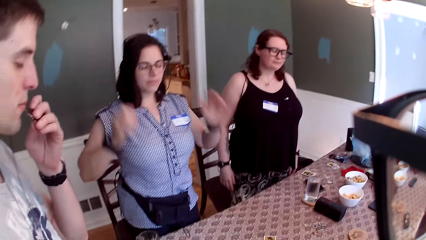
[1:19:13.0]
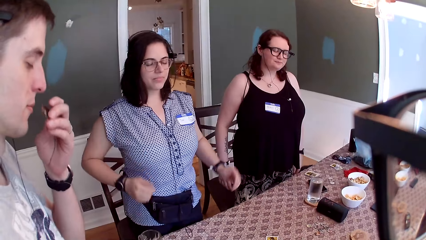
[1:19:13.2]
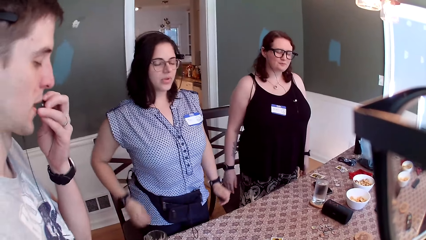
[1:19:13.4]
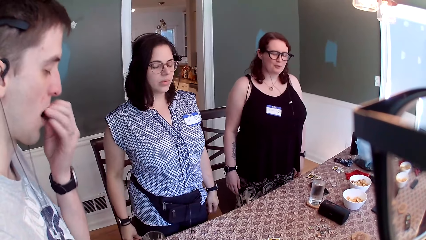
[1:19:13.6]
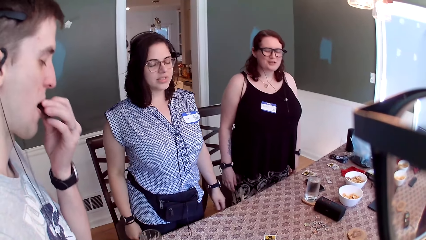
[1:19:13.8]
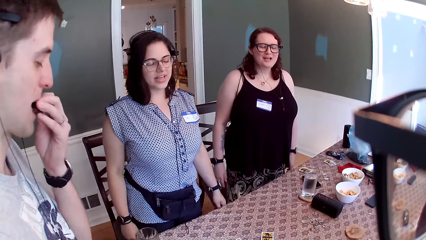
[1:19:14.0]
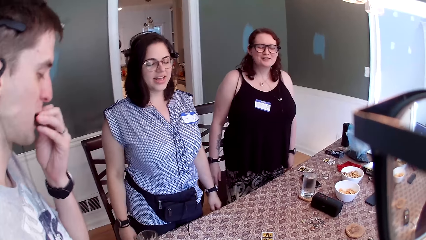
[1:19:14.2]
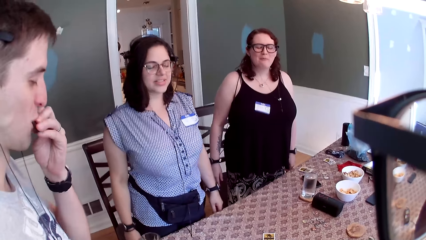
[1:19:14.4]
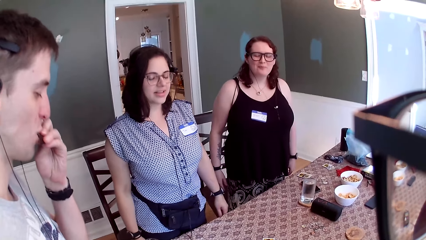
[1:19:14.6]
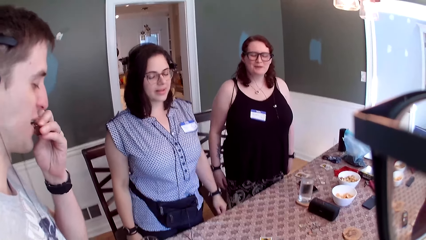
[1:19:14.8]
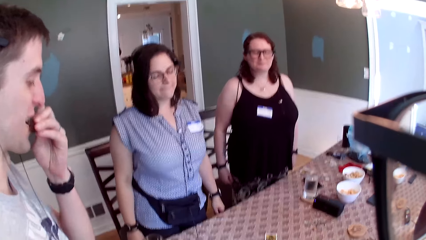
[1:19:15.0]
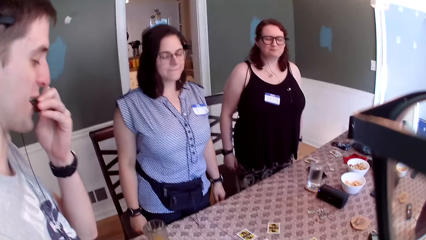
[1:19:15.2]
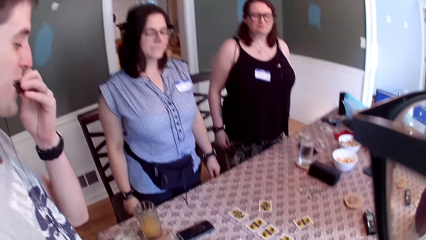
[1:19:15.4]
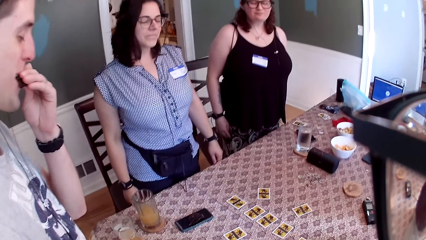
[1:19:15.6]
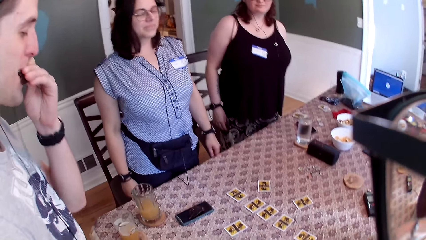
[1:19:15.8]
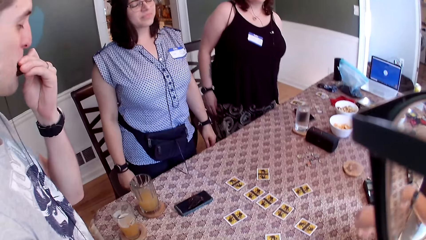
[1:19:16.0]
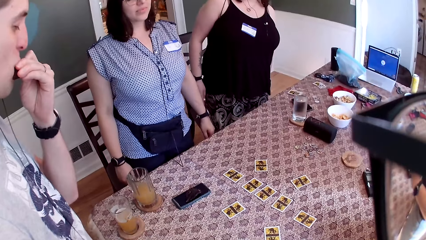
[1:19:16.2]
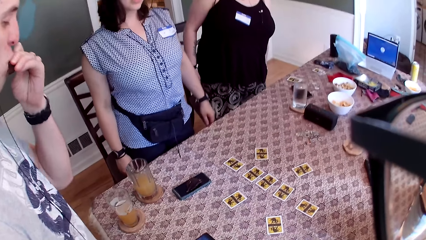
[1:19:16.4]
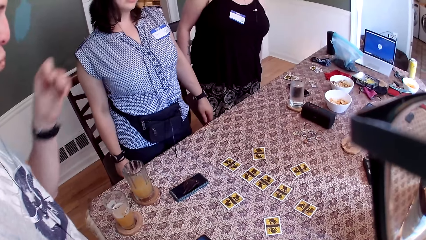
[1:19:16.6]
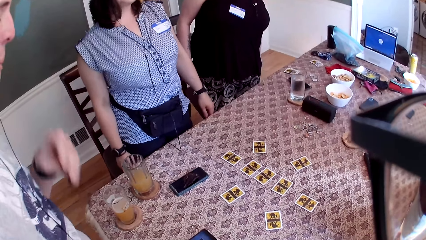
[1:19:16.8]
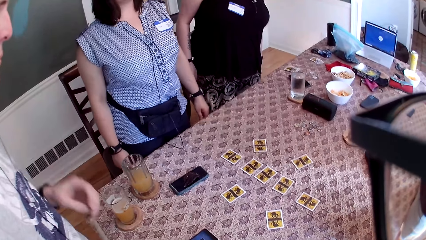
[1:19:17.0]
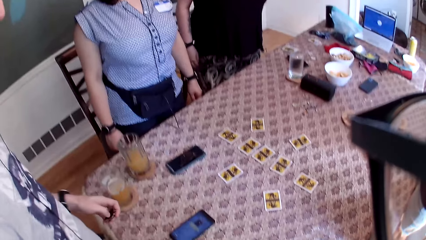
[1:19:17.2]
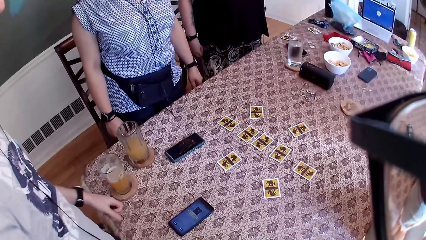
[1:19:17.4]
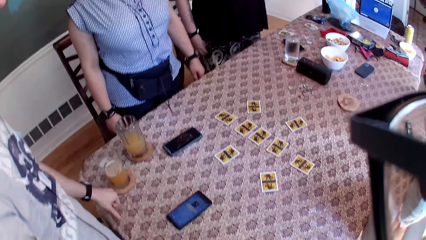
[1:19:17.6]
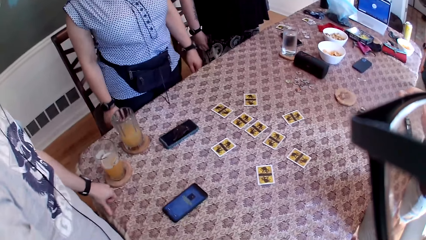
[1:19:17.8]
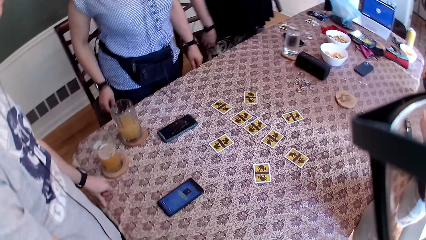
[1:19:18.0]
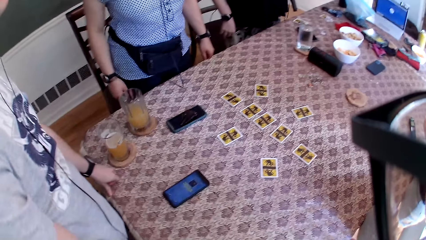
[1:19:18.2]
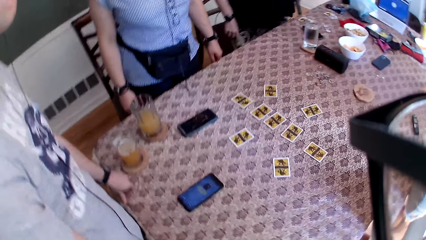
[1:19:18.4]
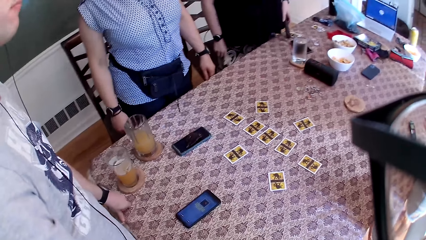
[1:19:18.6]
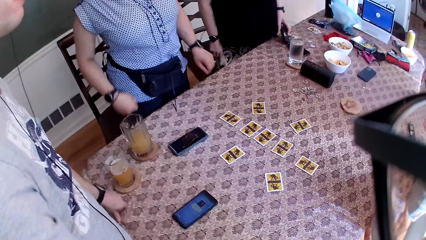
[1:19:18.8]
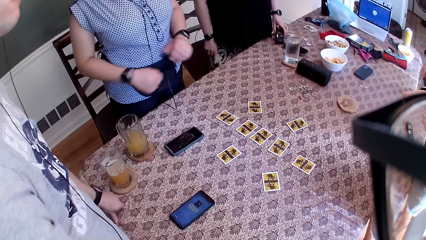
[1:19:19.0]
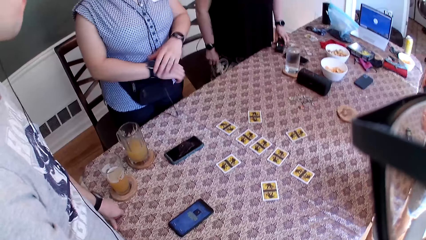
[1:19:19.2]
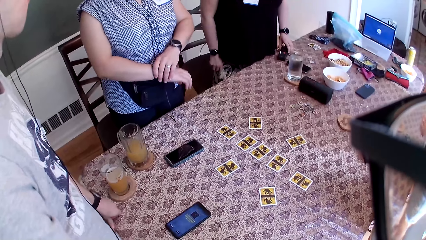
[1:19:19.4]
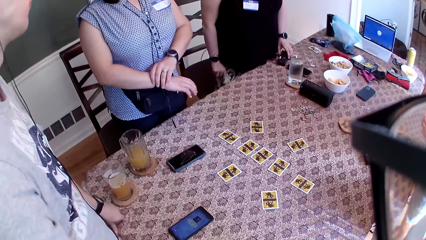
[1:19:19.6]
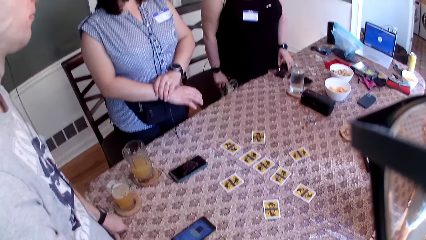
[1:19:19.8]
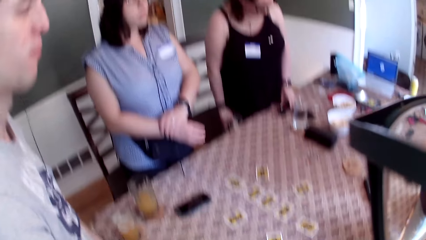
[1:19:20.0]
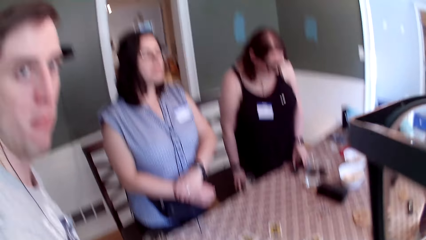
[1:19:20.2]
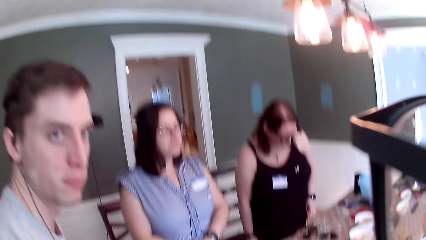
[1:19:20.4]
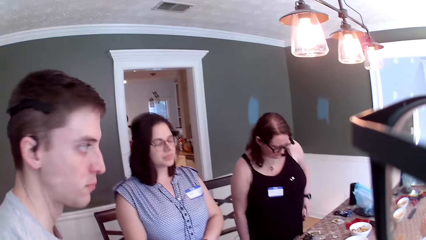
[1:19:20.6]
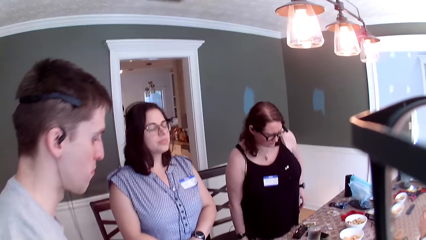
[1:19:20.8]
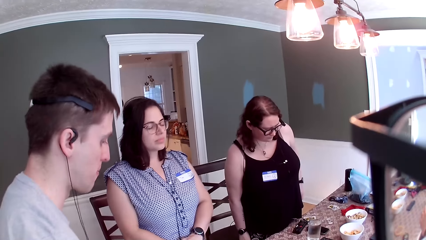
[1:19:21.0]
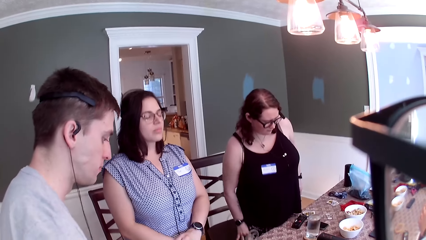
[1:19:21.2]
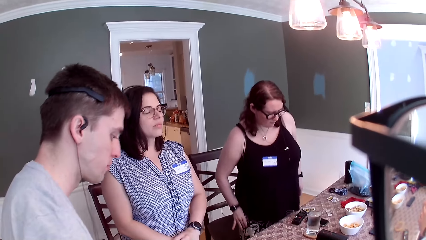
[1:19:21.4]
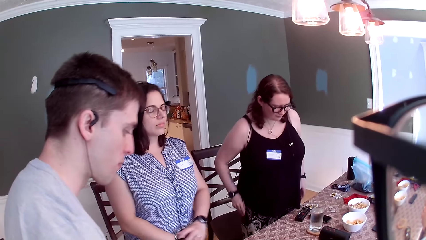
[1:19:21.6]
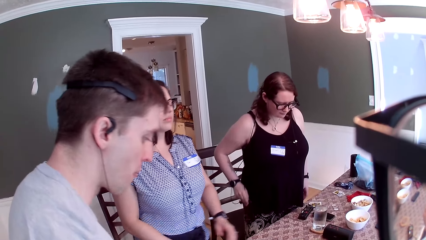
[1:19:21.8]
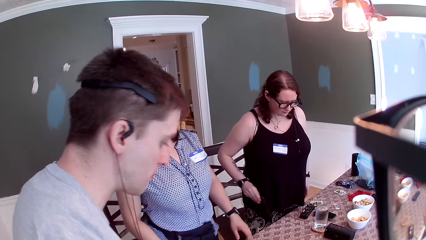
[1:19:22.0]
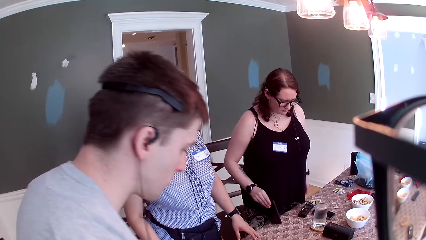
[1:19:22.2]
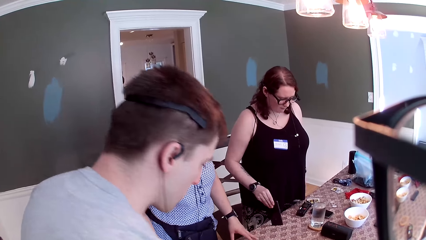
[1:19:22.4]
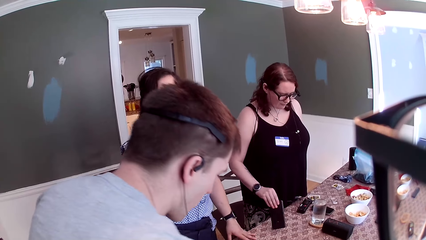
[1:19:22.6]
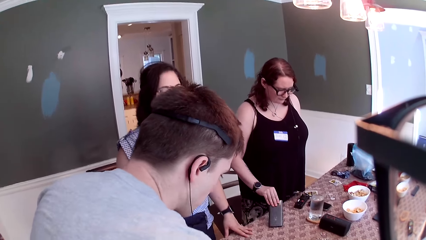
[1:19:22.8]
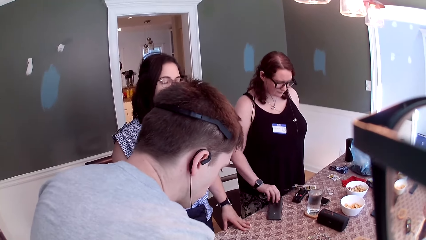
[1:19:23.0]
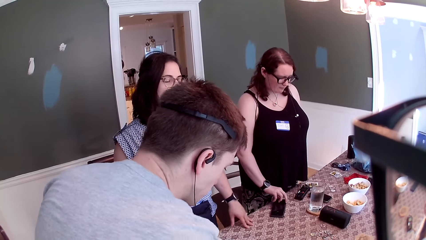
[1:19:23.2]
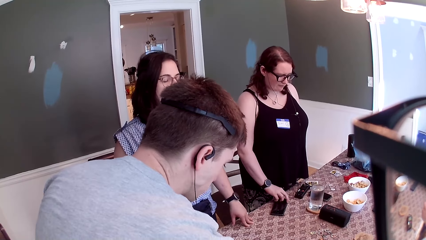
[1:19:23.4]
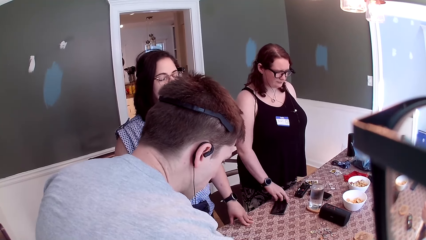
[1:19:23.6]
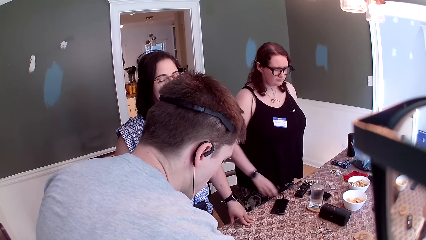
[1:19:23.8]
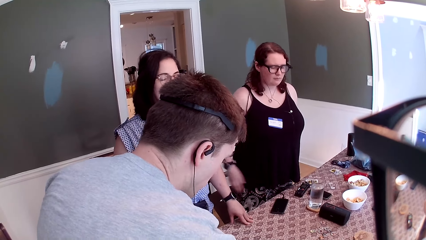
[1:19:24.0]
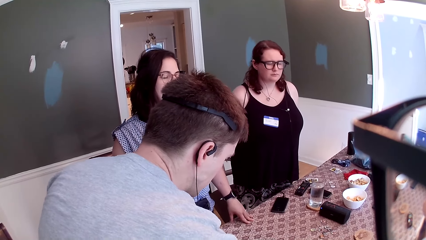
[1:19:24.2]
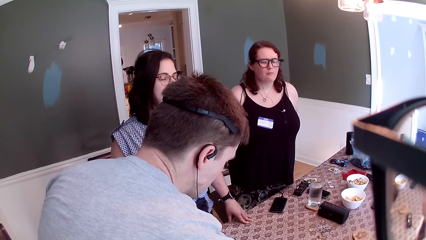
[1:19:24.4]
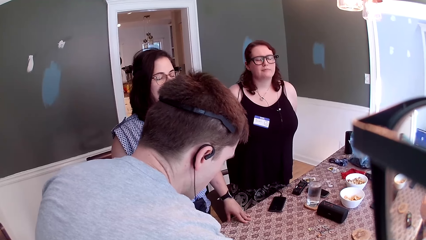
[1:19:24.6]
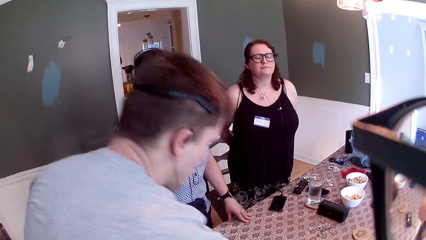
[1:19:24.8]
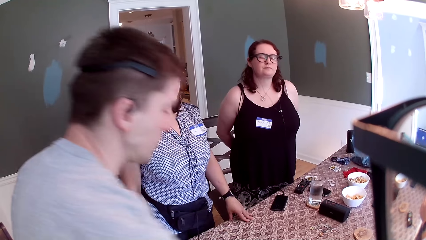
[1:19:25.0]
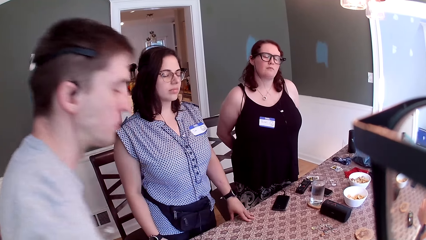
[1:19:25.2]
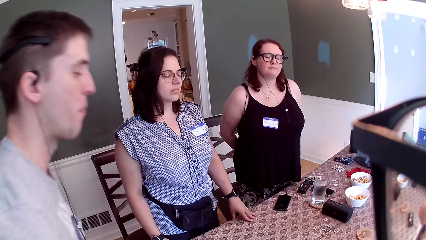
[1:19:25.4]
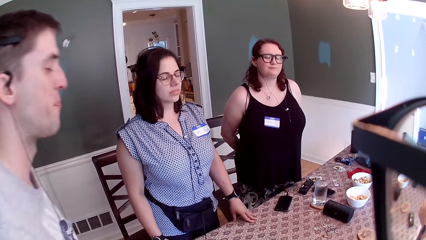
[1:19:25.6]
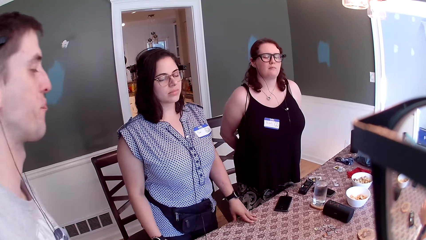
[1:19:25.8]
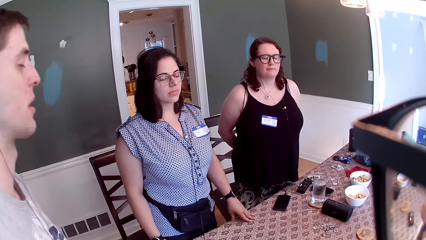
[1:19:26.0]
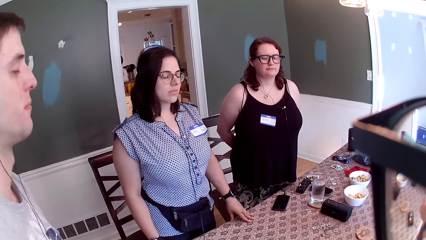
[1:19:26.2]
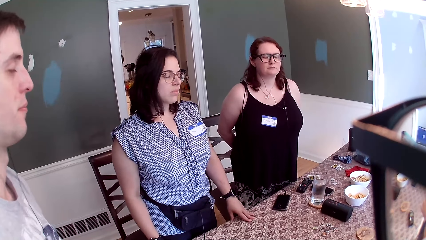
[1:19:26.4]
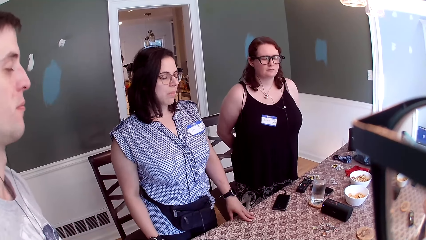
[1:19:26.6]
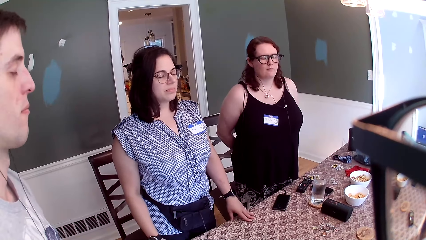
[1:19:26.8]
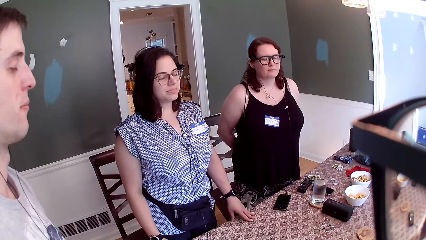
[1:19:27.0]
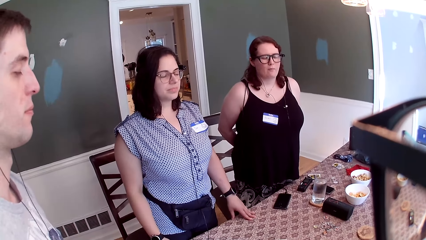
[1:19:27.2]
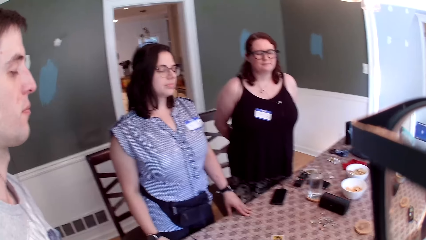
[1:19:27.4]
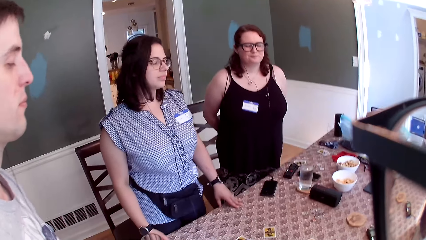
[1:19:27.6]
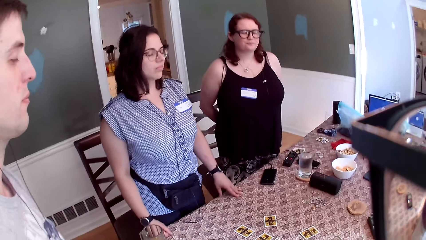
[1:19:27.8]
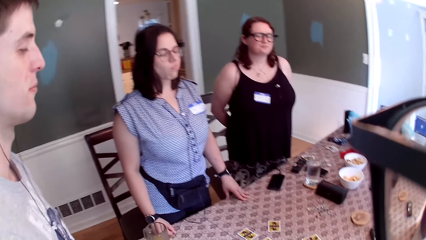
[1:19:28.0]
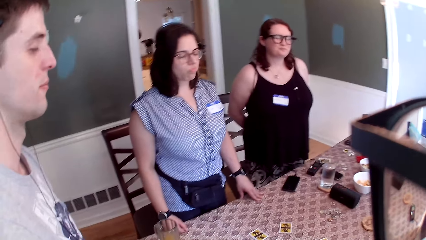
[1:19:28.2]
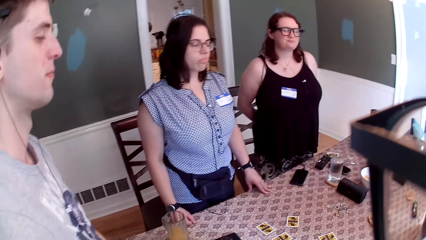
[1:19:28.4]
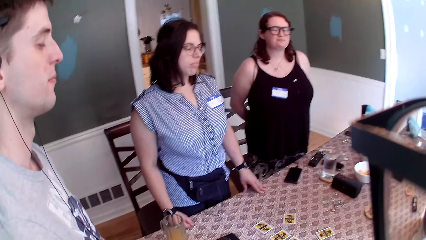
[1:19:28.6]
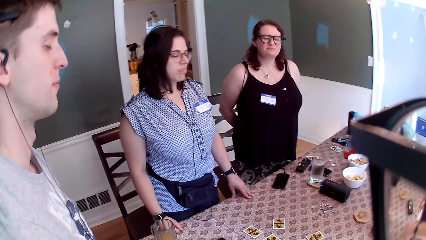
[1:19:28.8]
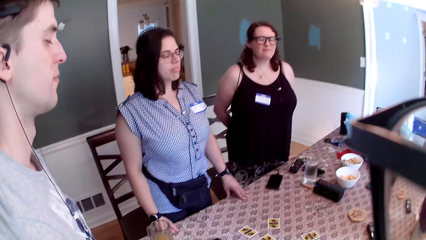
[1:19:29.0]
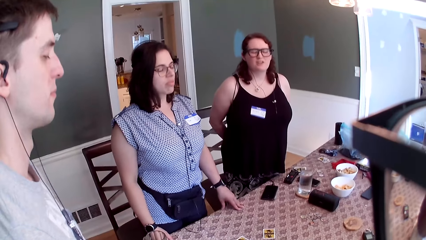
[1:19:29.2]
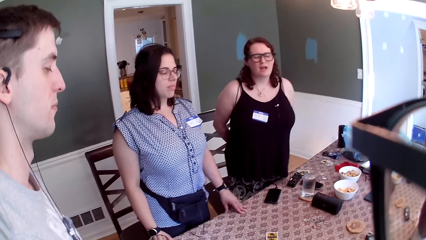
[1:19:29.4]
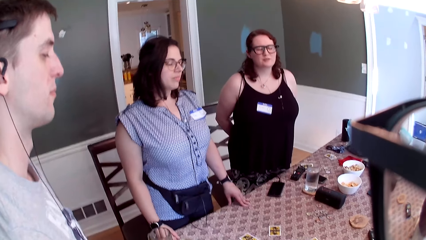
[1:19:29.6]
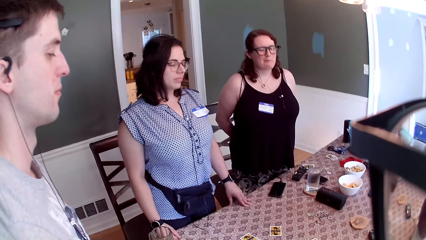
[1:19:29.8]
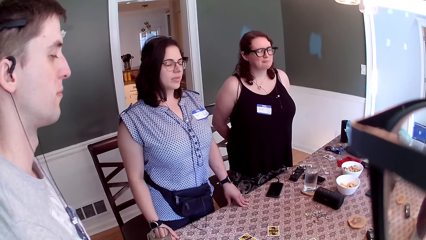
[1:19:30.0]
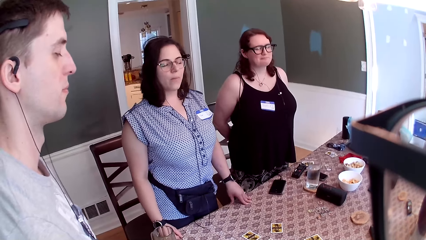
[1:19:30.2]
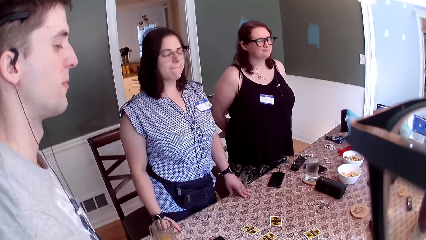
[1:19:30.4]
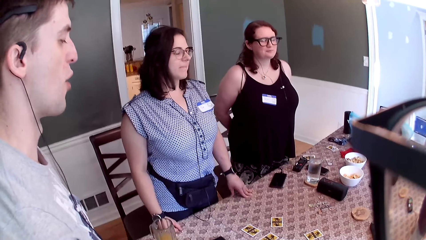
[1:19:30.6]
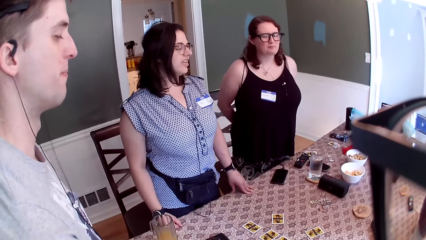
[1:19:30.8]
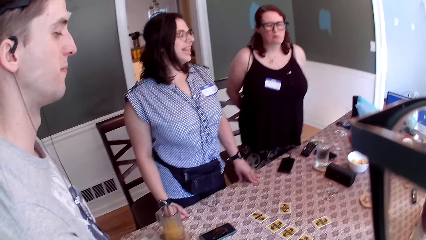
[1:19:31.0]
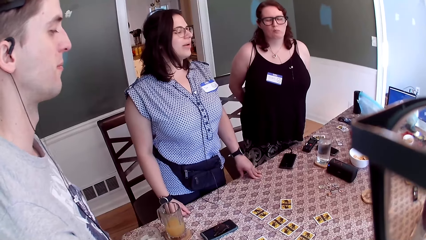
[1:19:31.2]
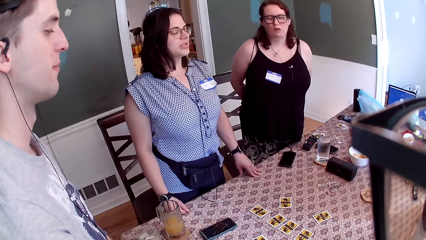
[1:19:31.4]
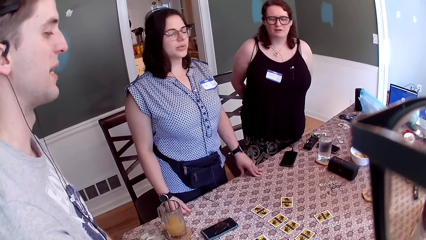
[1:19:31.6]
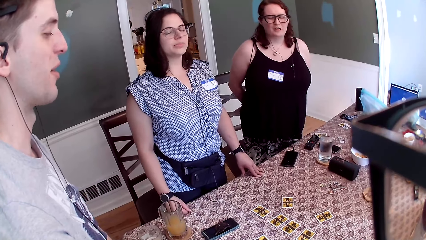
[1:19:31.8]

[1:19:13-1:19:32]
A man puts the cookie in his mouth with his left hand and places his left hand on the table. A woman touches a wristwatch on her right hand with her left hand. Another woman brings out a phone from her pocket with her right hand and drops the phone on the table with her right hand. A third woman speaks to a group of people on the table. The second woman speaks to a group of people on the table. The first woman speaks to a group of people on the table. The man speaks to a group of people on the table. The first woman speaks to a group of people on the table.
